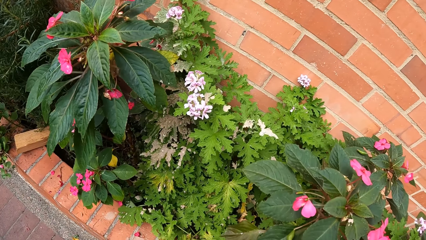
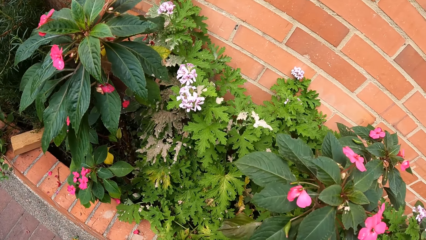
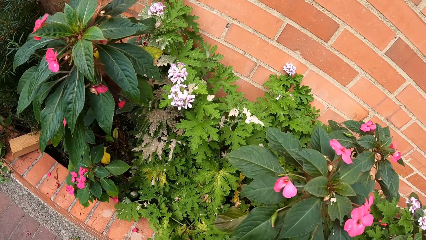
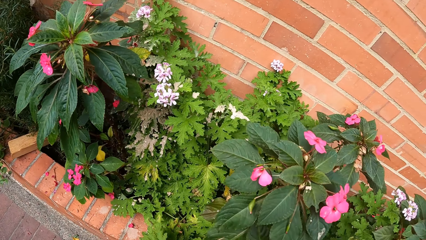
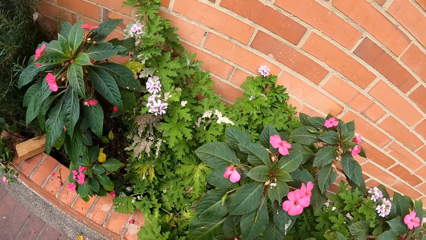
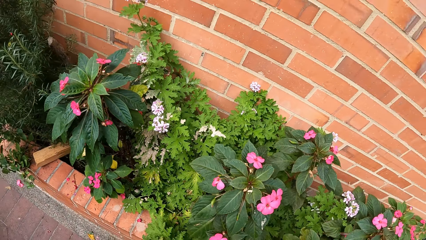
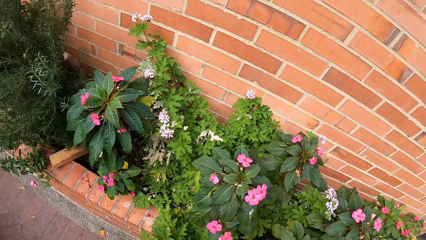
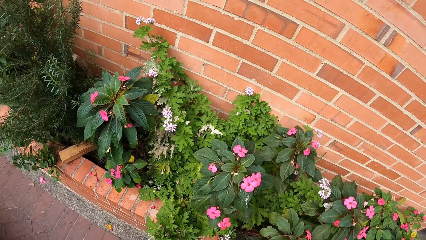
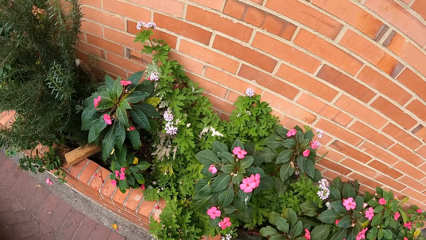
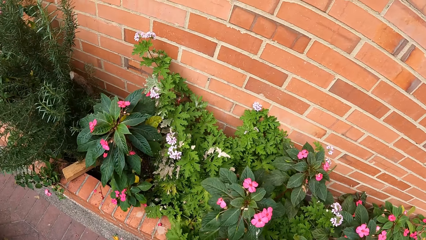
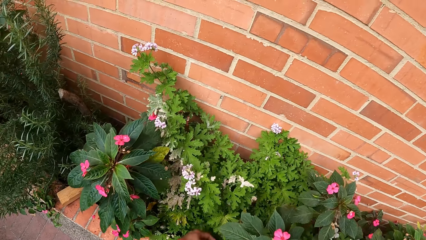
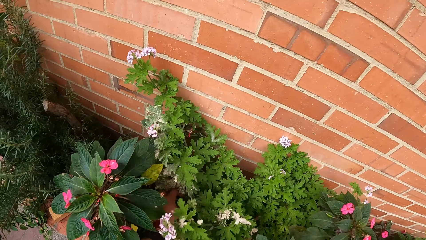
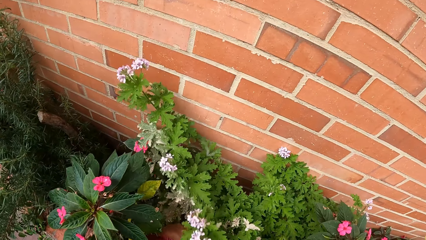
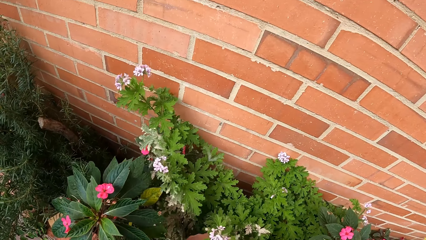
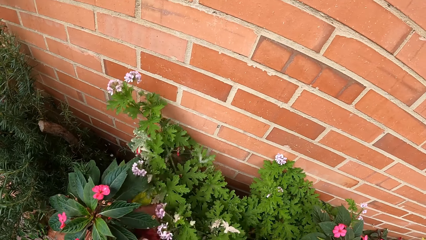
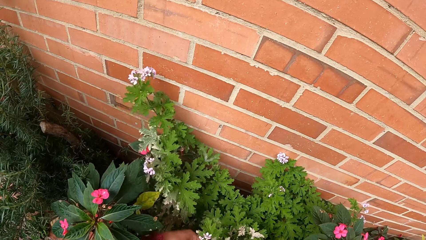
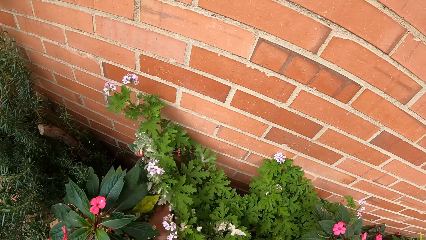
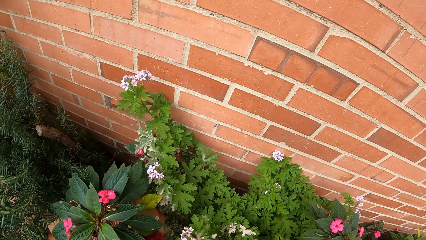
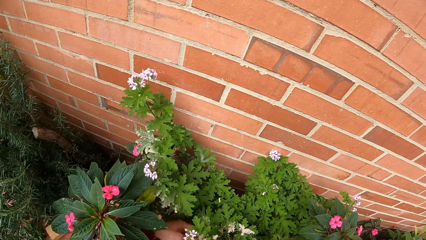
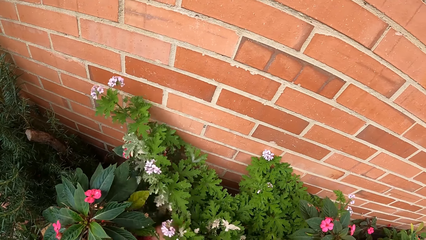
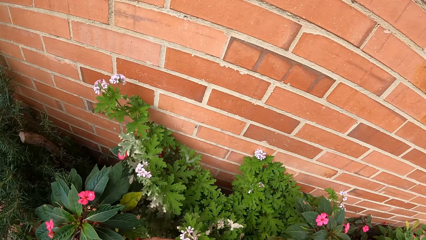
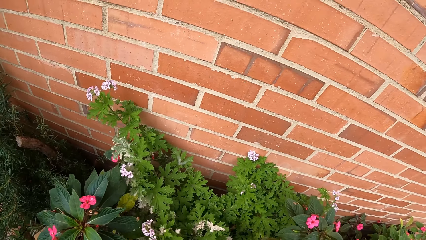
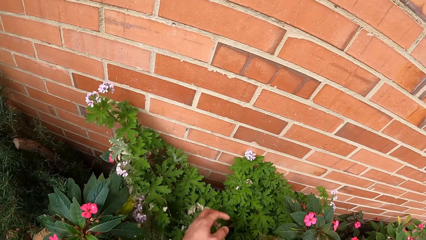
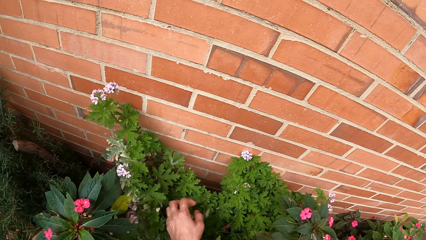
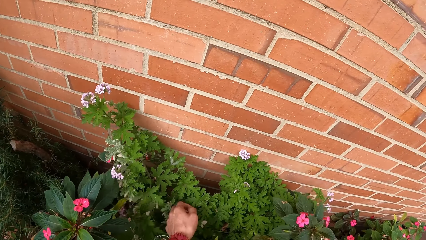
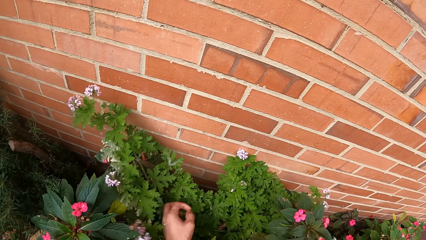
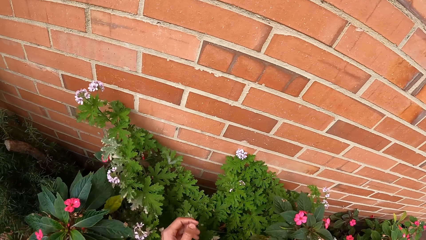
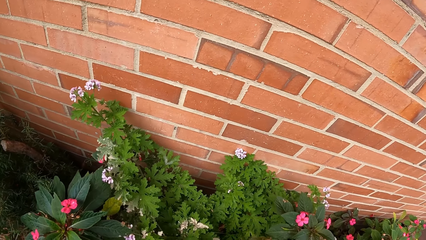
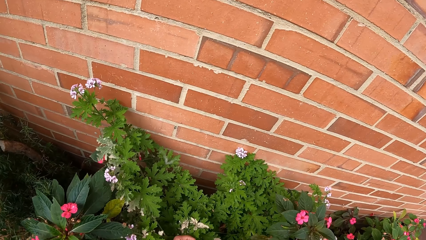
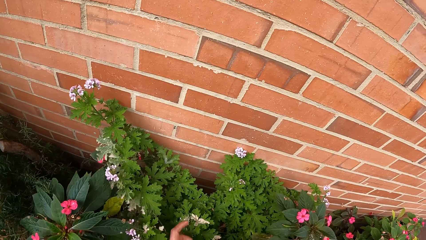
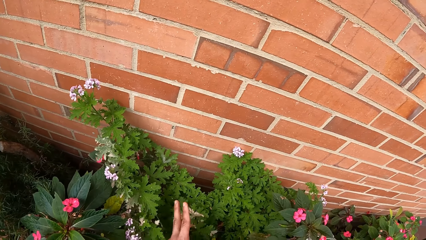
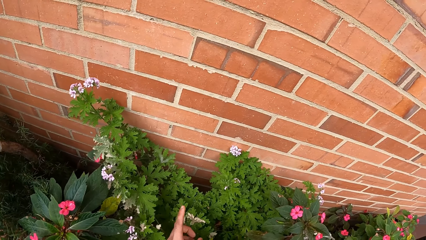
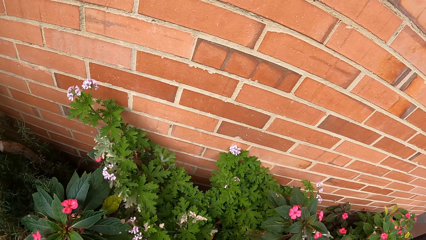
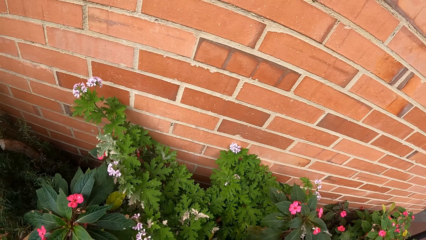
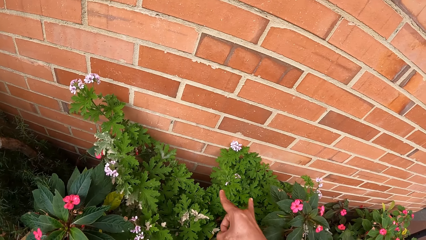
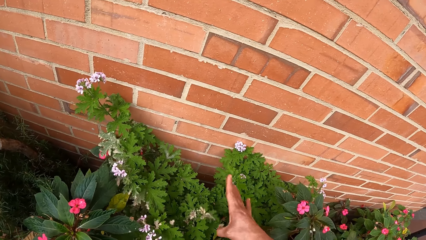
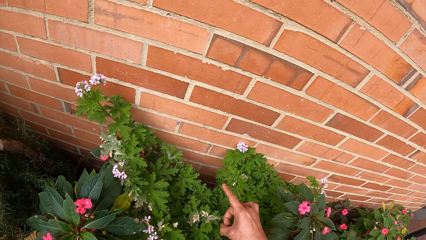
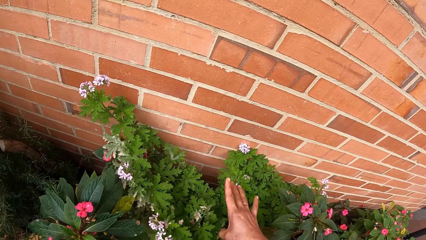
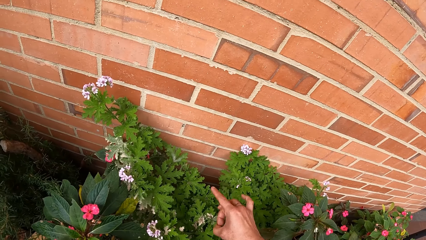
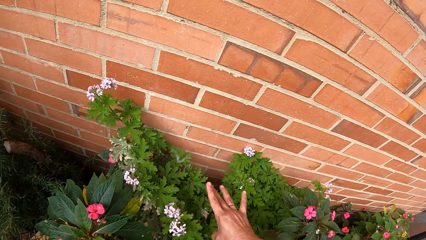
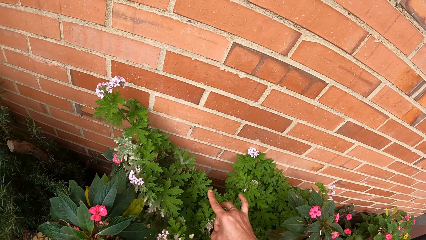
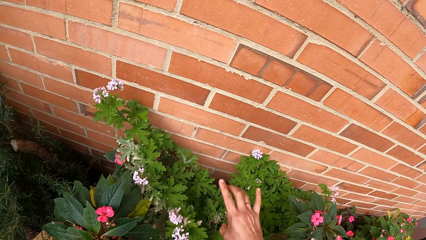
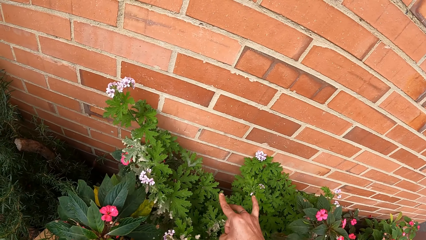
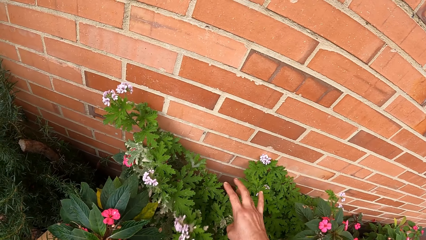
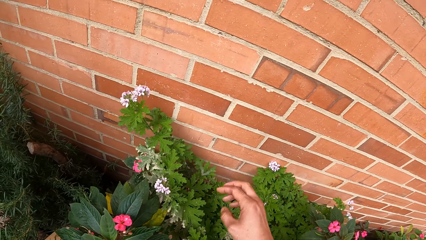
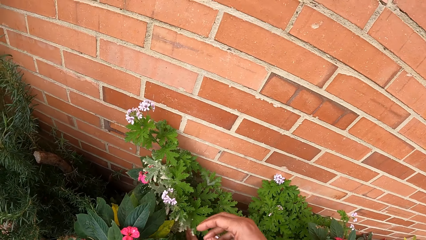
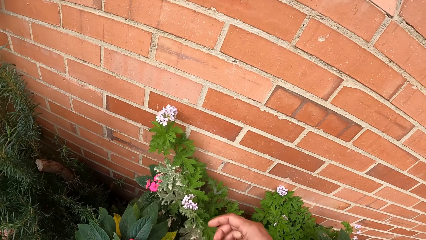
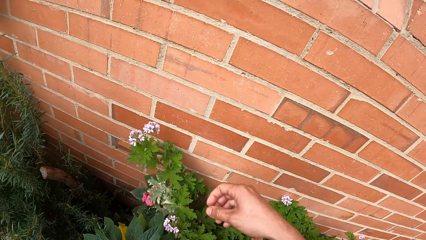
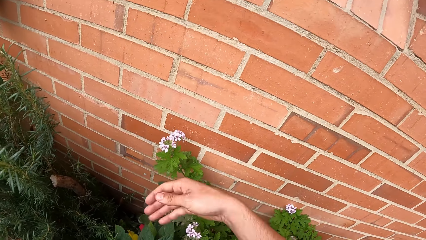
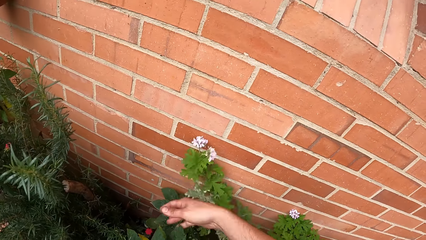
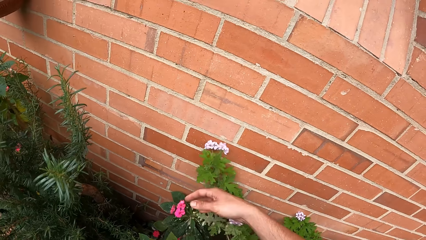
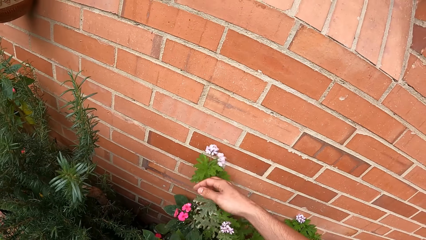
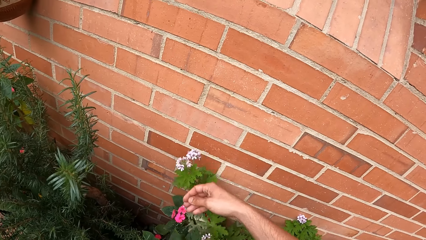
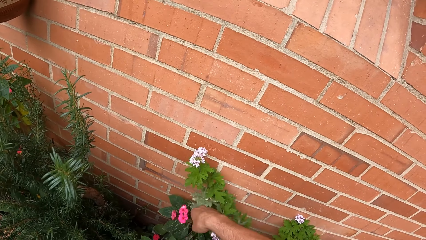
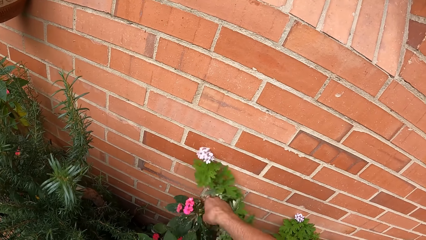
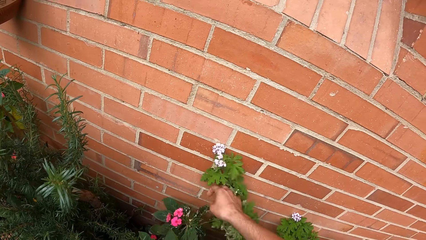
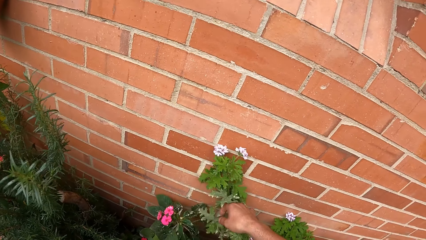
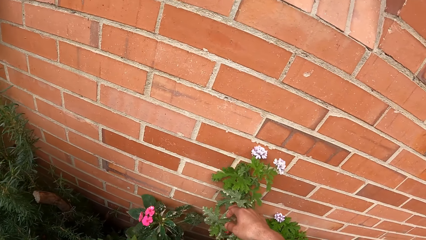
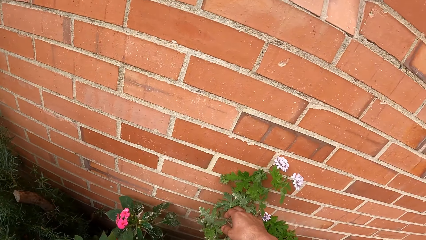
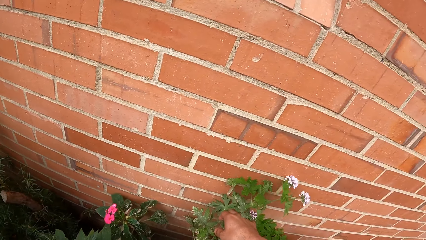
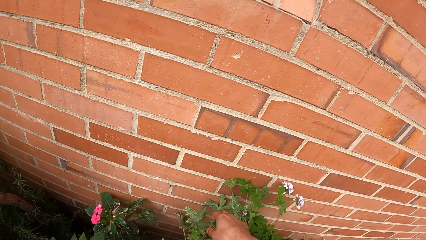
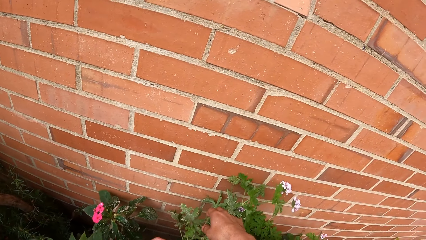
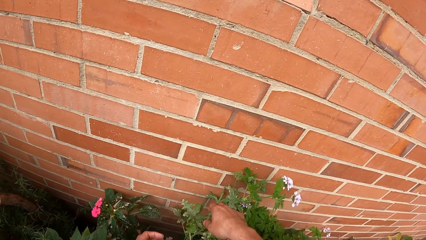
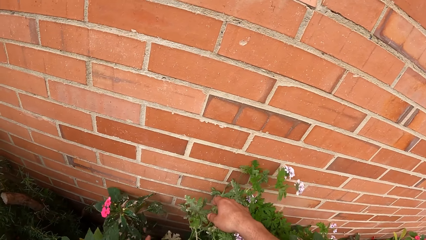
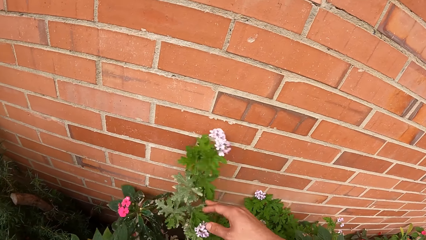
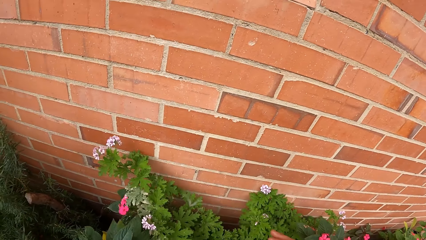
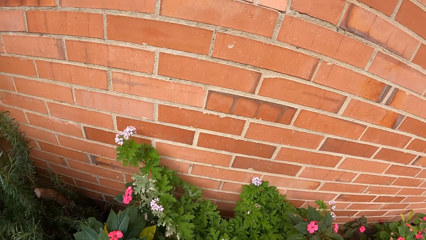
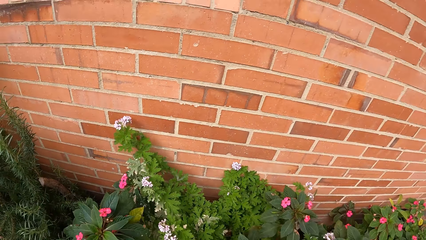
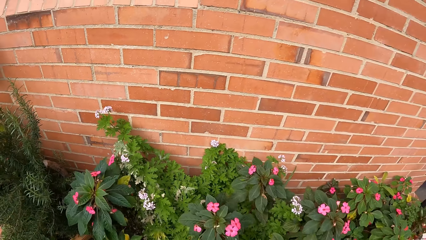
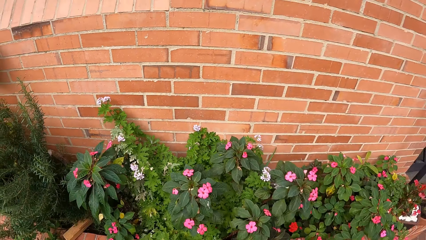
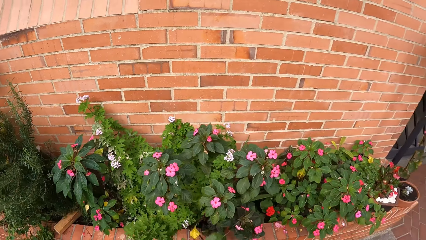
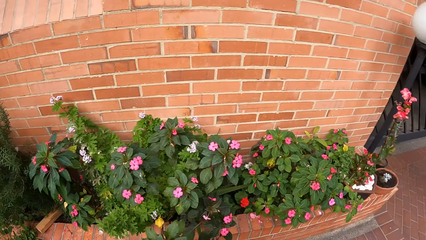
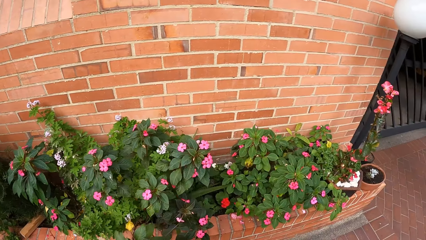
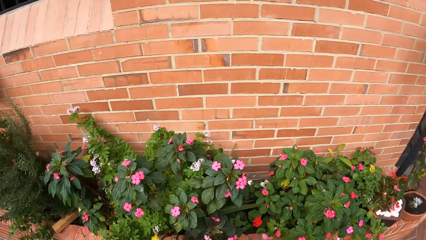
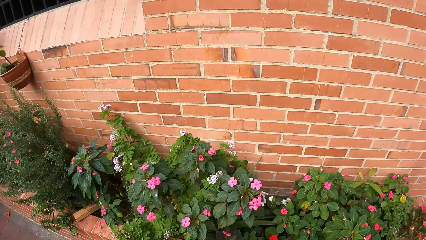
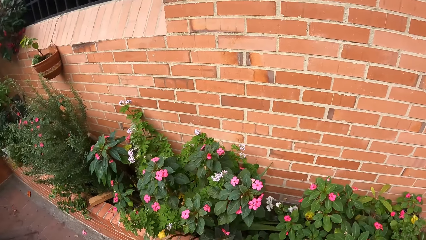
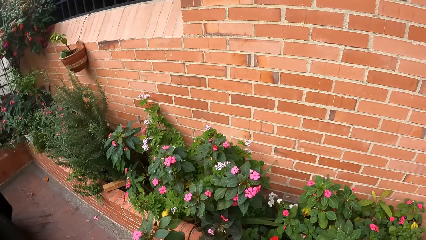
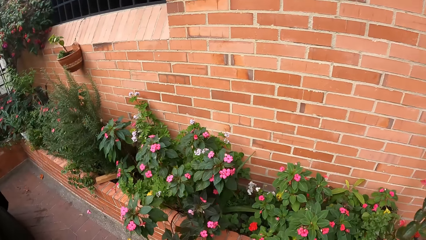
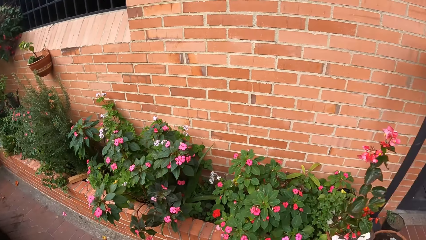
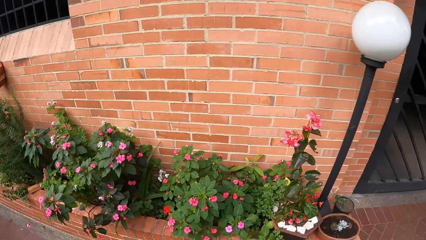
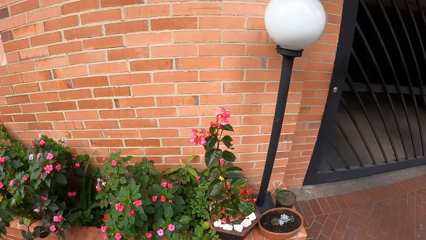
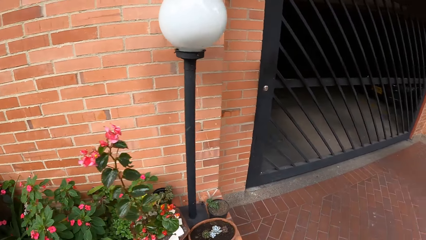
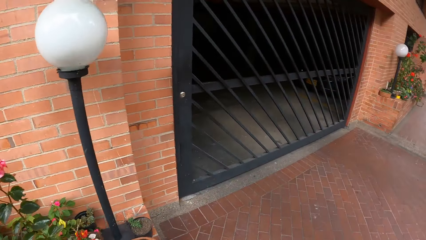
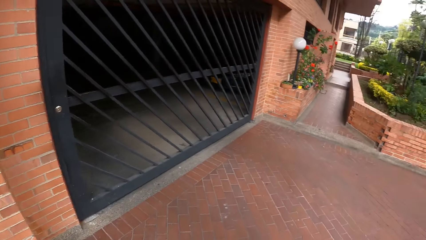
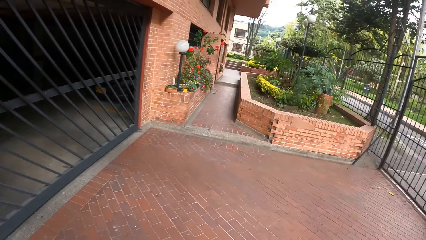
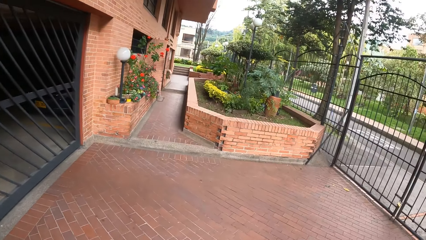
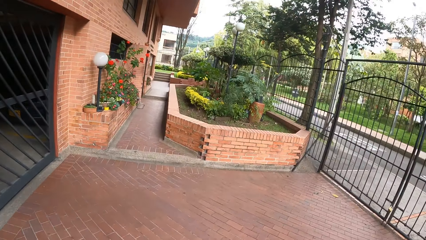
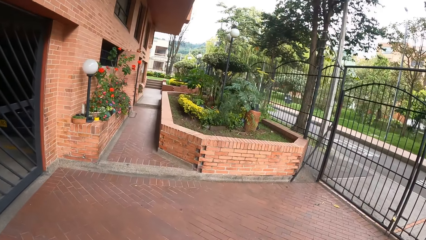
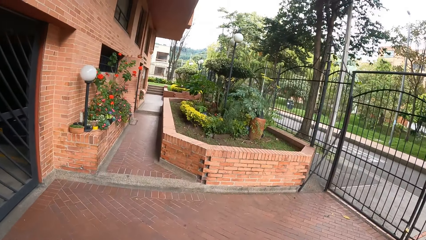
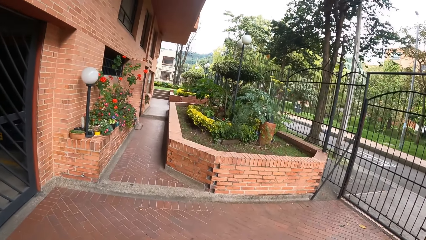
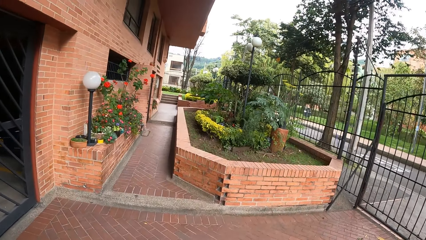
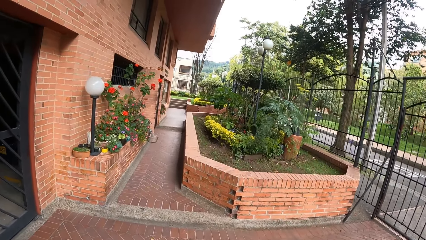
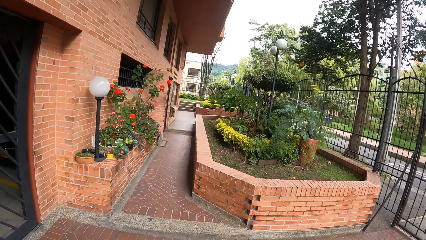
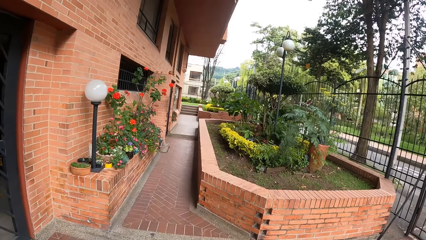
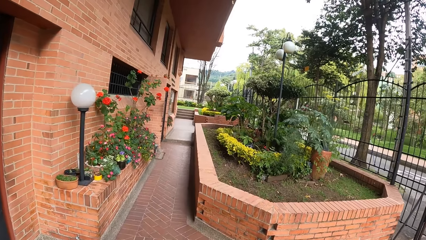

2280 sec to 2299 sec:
The camera wearer touches a bunch of flowers with his left hand. He taps the bunch of flowers with his right hand. He holds a flower. He touches the bunch of flowers with both hands. He walks around.
